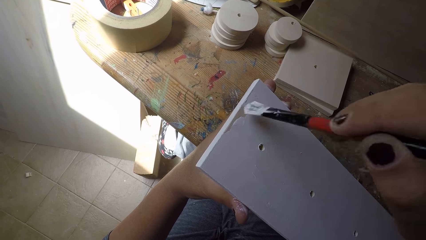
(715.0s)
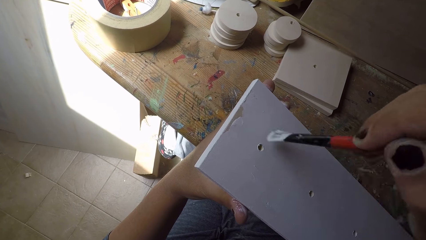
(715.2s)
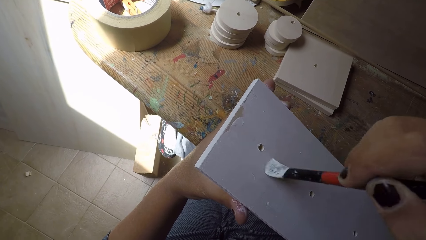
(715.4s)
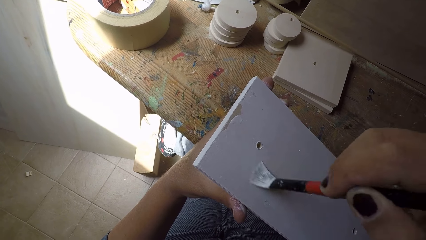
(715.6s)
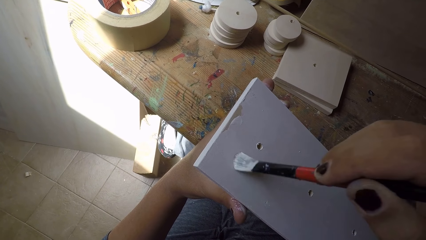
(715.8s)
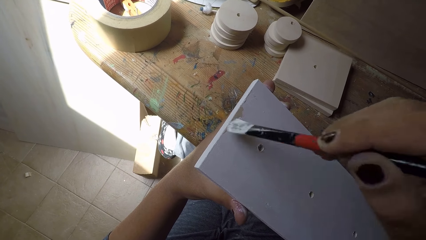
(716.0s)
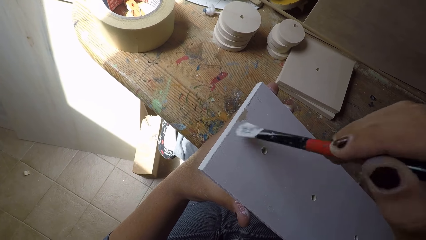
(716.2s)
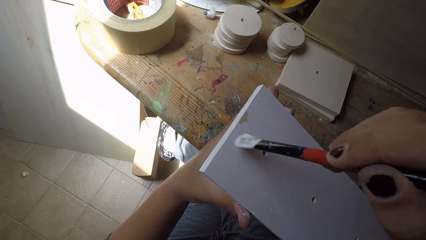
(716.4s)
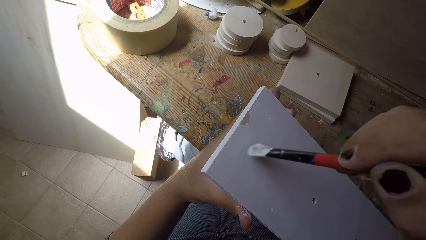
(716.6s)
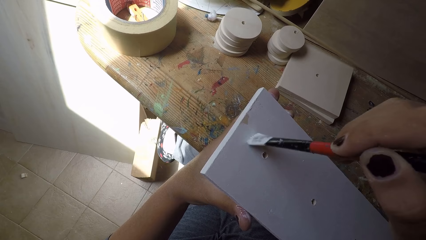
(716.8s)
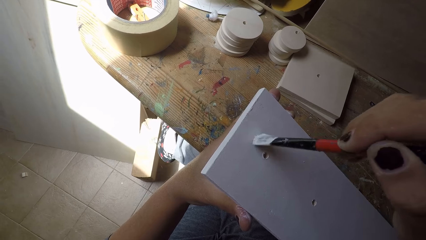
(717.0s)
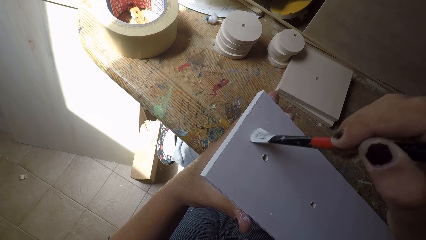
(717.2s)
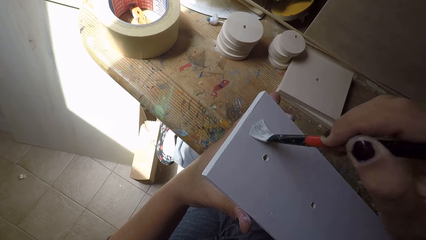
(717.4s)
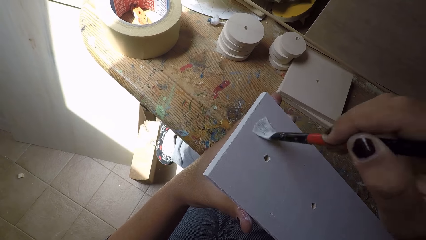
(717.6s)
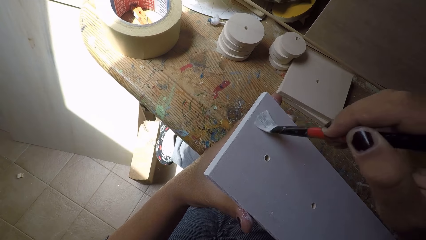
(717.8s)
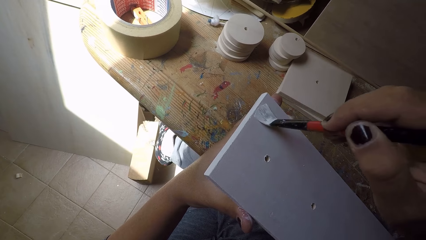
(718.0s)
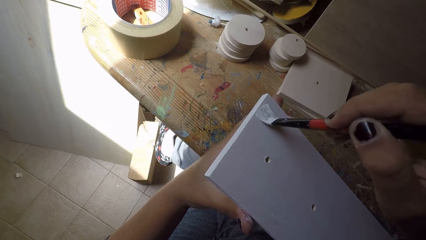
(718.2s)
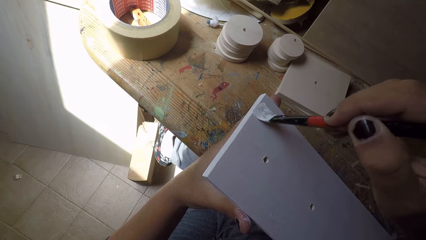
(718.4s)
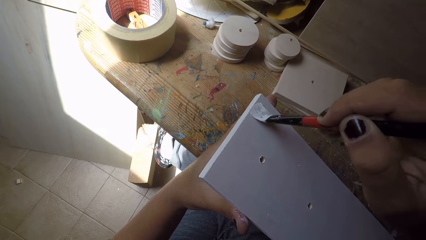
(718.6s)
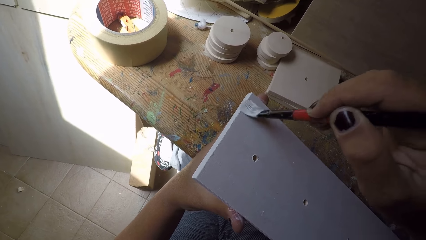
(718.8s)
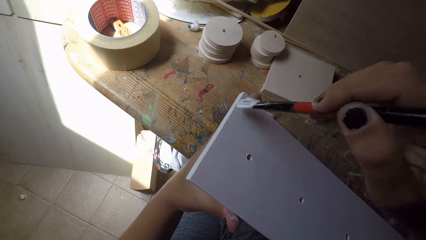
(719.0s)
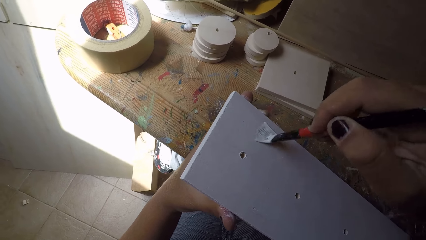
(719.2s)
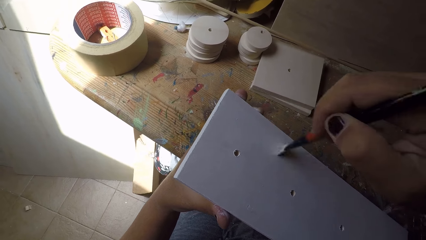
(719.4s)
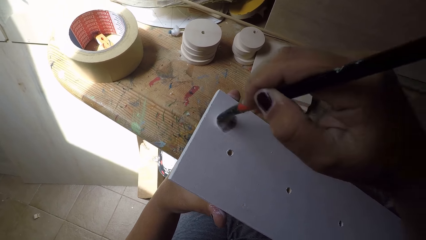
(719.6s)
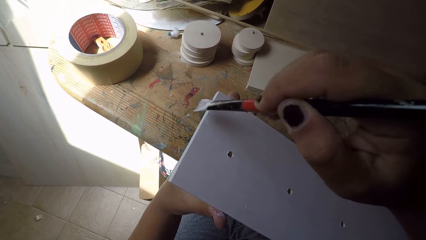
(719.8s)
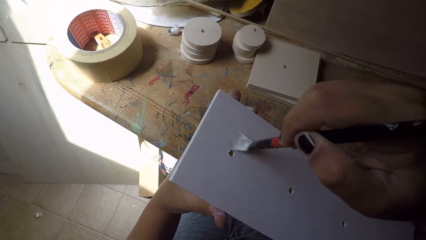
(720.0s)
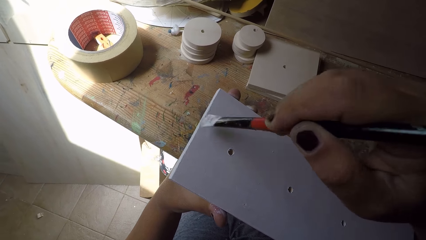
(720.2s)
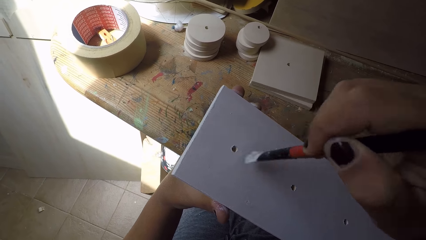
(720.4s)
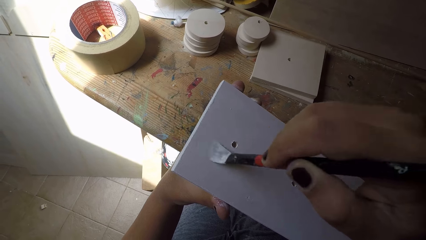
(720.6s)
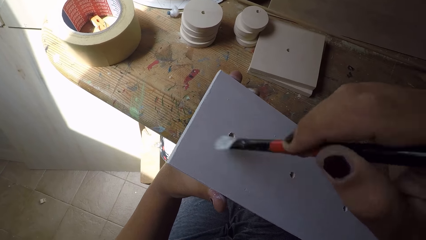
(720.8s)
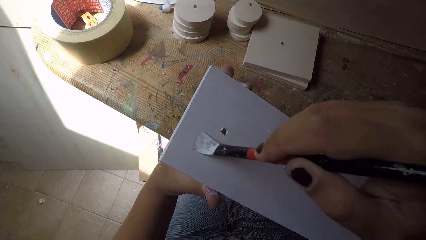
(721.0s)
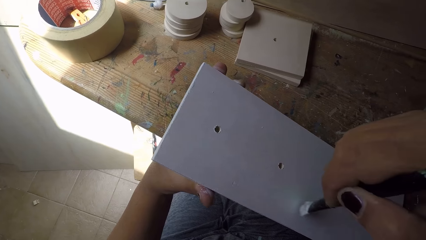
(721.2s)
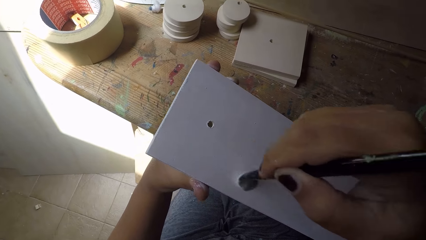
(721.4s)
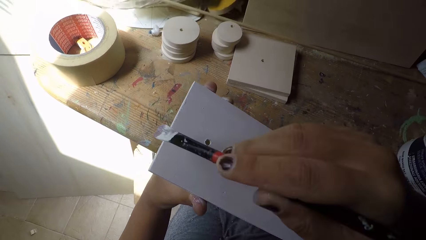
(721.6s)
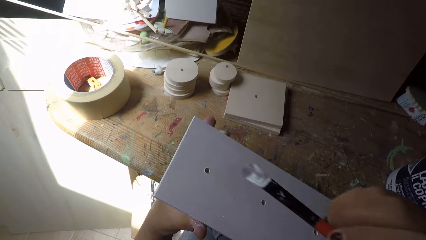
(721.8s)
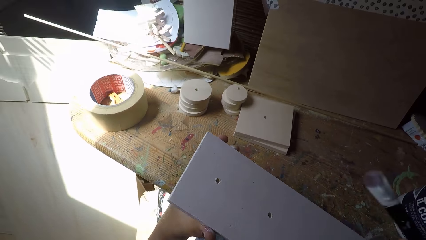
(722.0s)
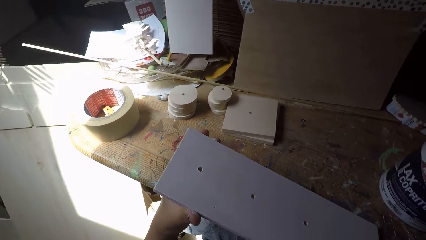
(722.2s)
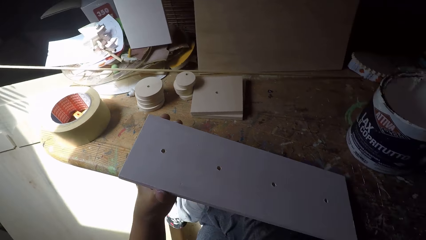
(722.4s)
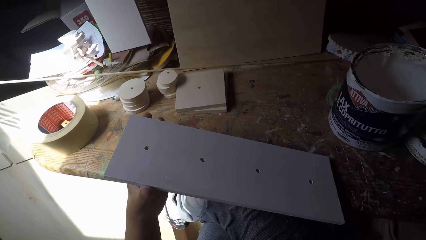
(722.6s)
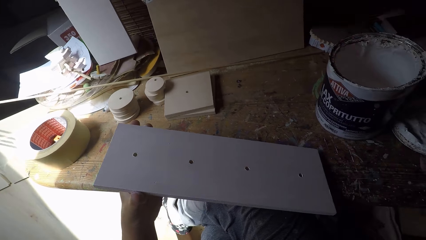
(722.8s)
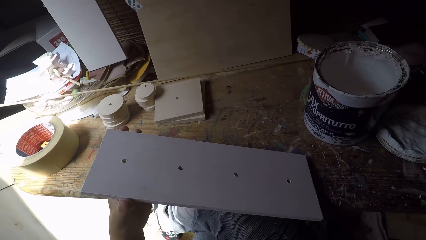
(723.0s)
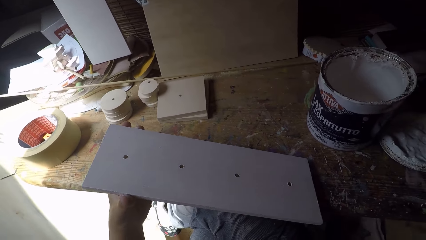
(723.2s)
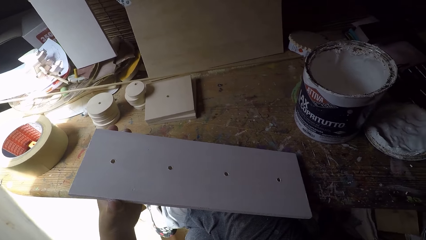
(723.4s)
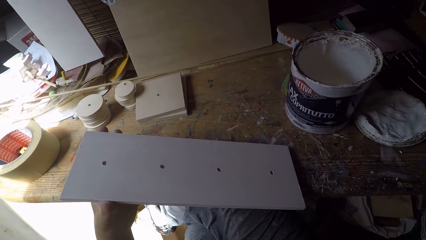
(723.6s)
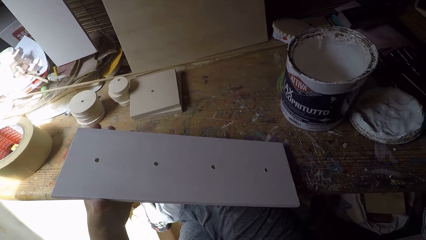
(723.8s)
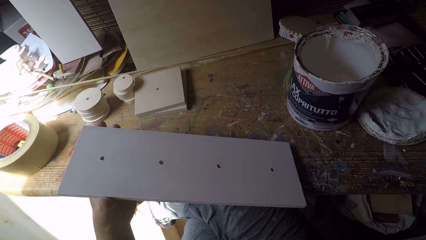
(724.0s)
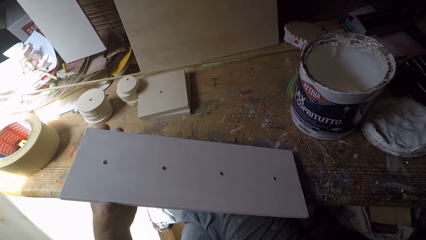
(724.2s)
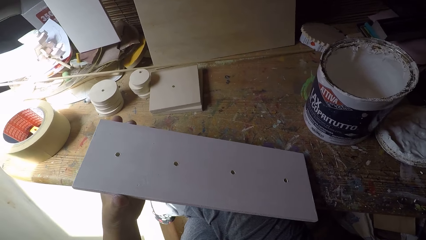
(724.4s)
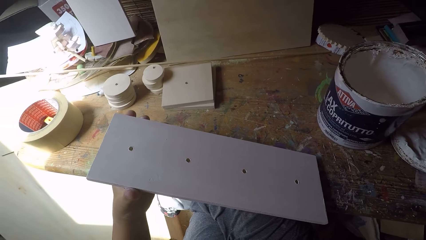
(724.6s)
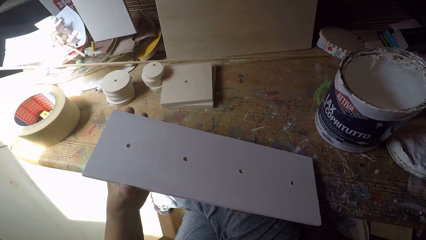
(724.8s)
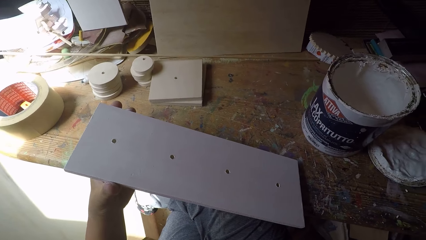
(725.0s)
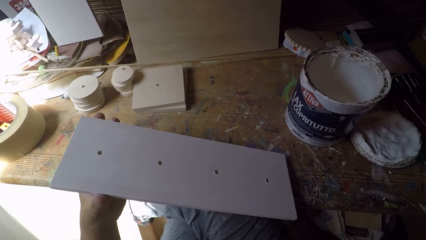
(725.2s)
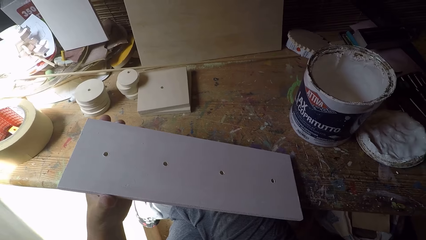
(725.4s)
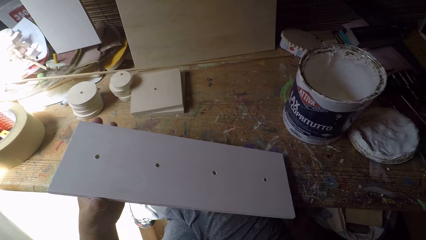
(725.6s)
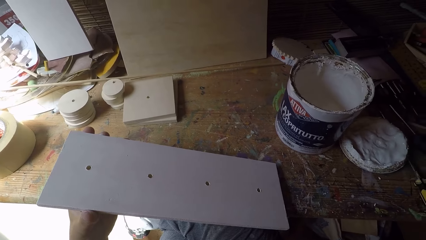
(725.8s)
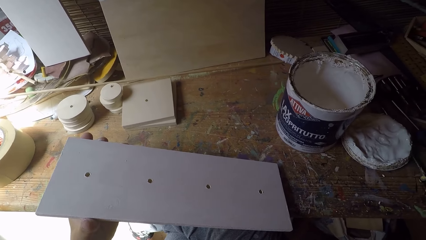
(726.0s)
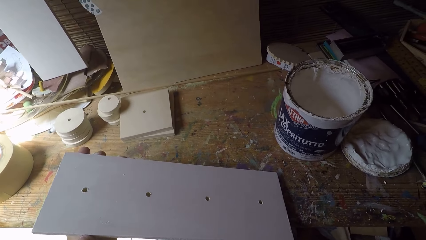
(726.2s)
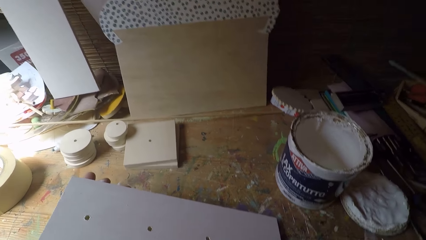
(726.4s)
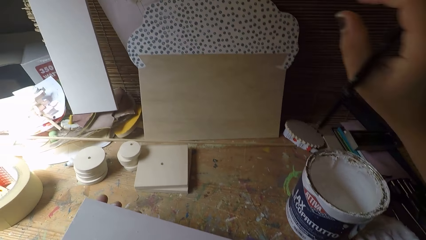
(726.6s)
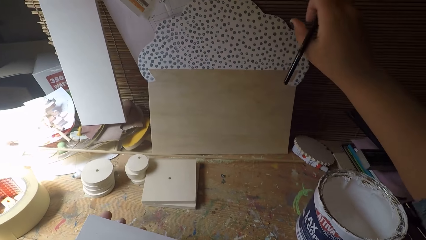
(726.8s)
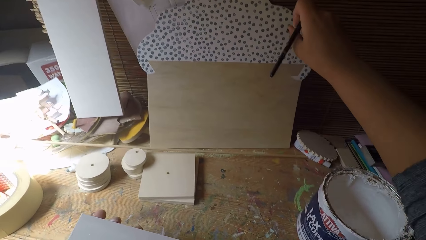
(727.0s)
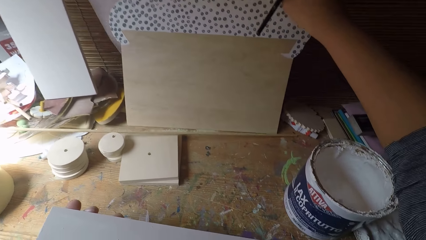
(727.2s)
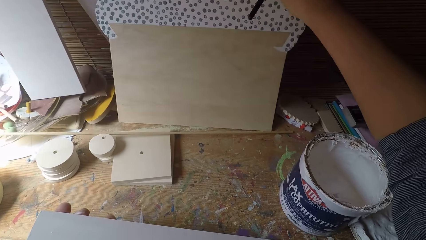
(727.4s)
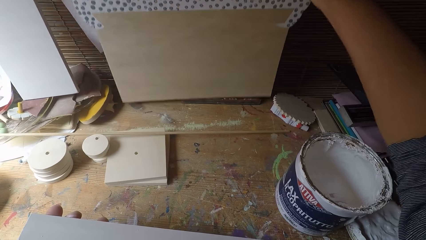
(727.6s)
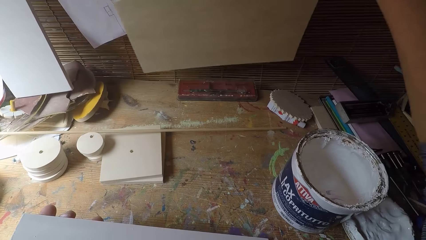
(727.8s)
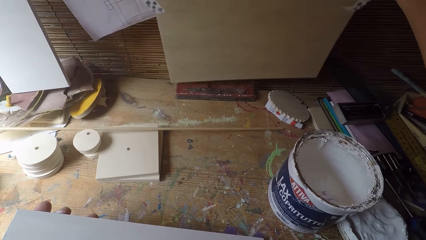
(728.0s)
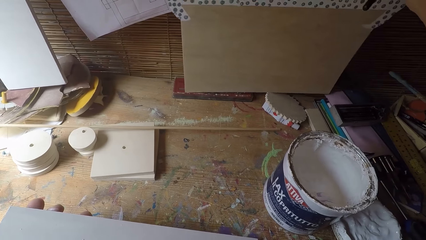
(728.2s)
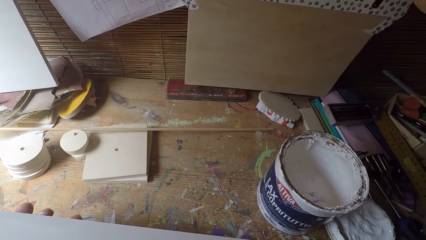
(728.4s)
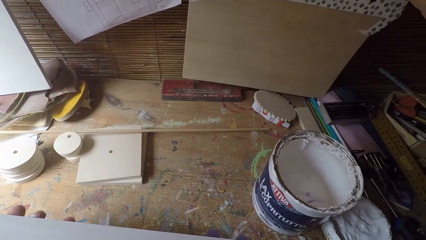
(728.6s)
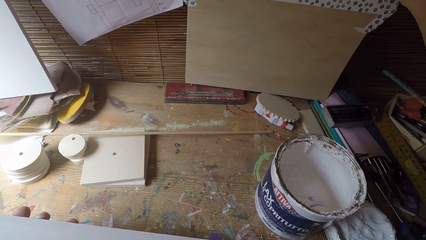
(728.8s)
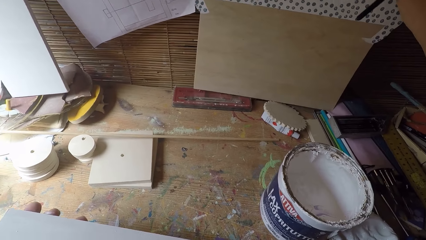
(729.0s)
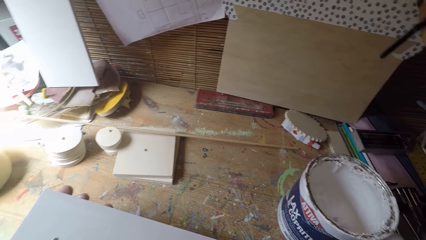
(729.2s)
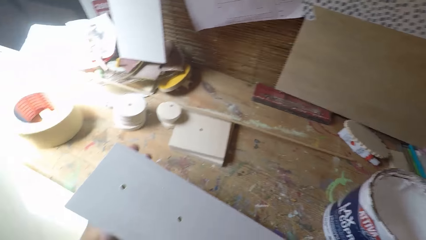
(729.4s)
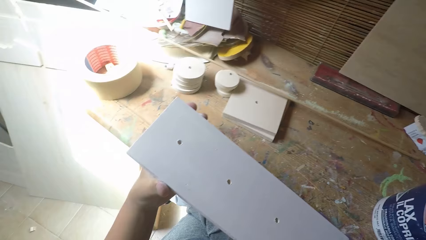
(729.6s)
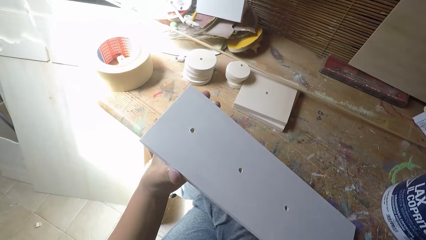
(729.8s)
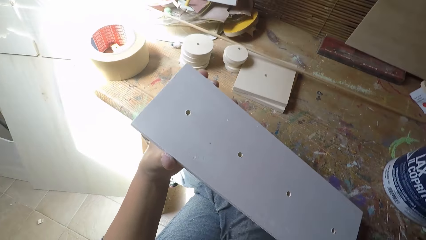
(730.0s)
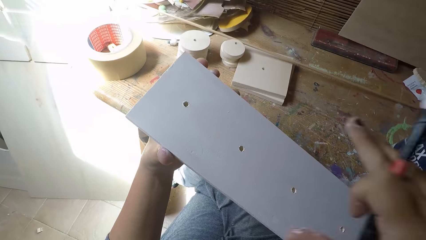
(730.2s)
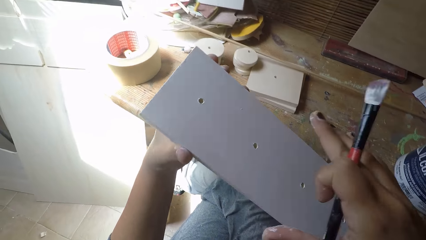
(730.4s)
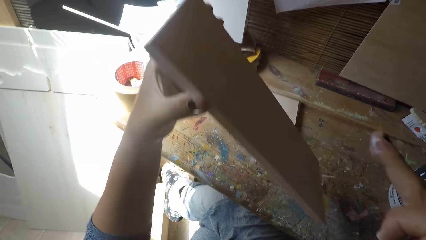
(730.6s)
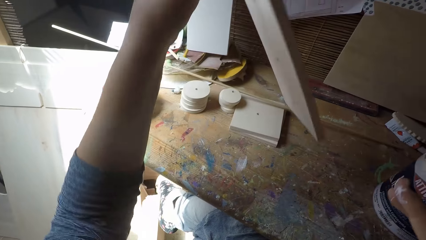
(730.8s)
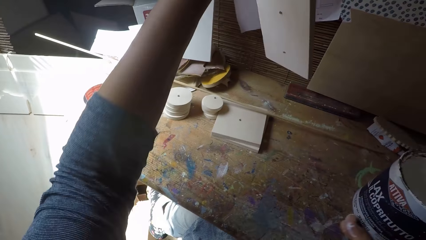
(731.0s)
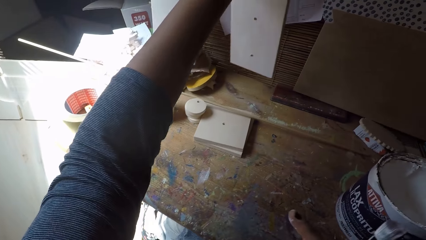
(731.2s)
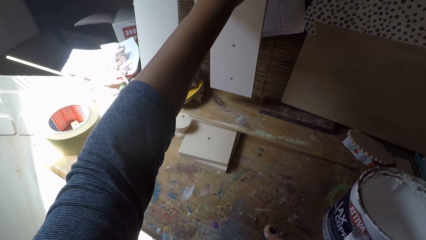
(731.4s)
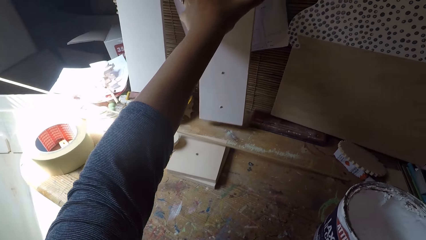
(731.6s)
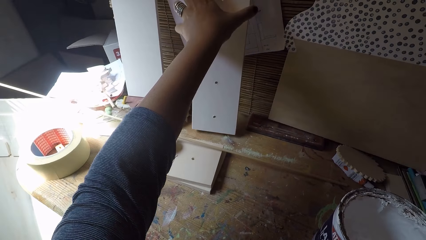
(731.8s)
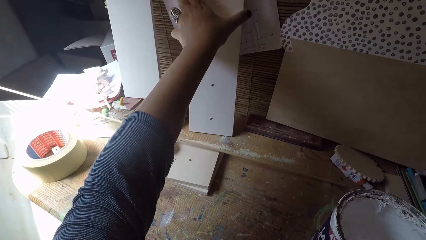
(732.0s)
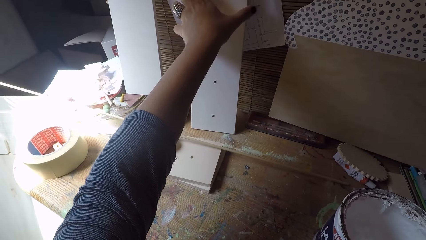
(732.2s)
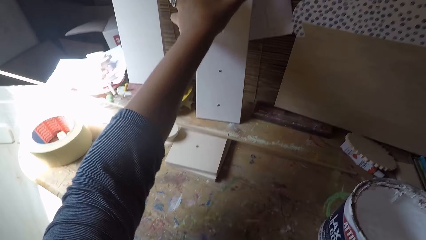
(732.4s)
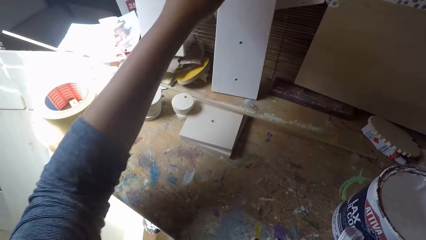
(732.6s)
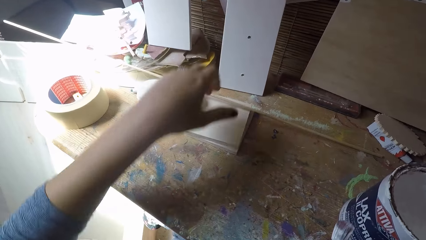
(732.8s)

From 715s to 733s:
The camera wearer shakes the paintbrush. He moves a wooden plank placed vertically on the table with his right hand. He drops the wooden plank in his left hand on the table in a vertical position.
